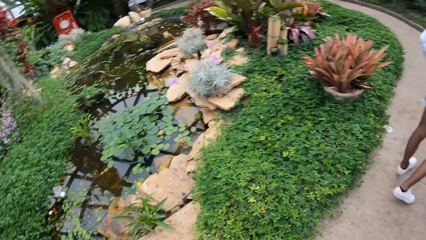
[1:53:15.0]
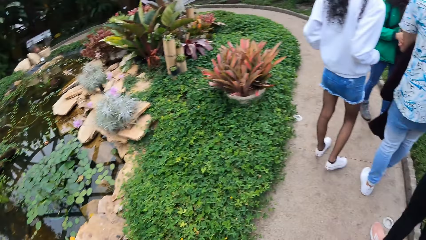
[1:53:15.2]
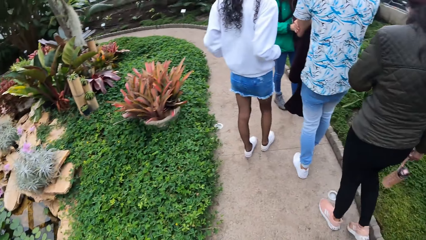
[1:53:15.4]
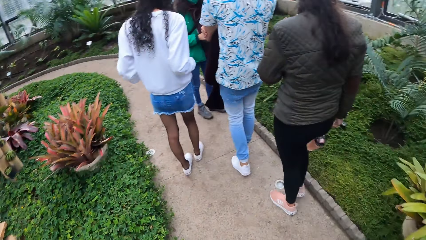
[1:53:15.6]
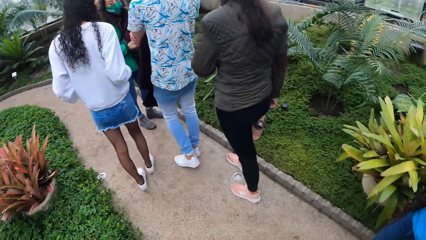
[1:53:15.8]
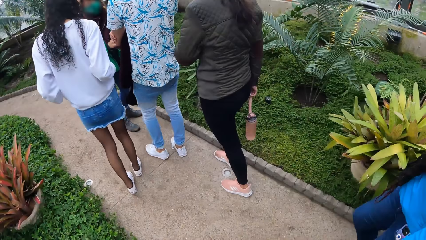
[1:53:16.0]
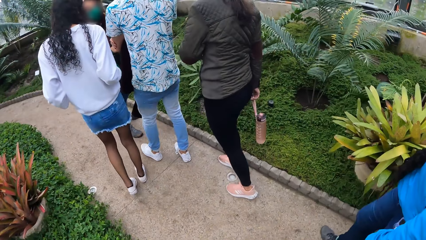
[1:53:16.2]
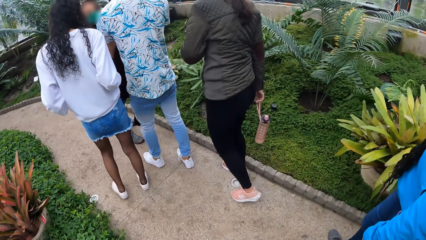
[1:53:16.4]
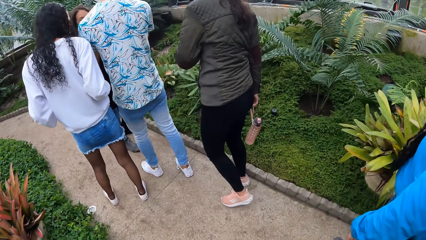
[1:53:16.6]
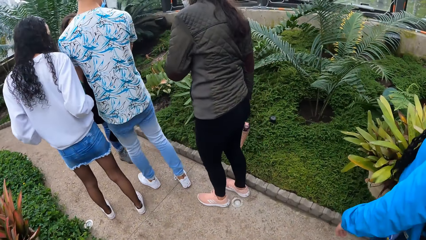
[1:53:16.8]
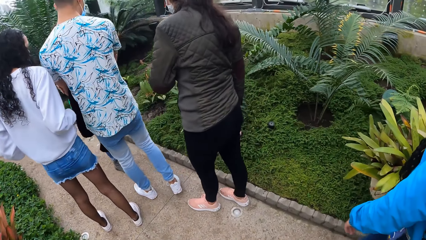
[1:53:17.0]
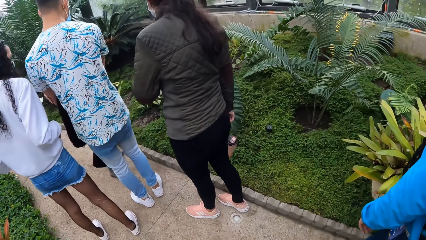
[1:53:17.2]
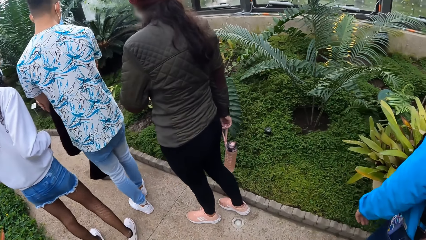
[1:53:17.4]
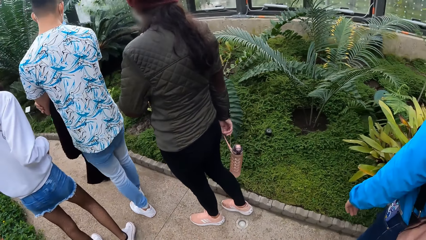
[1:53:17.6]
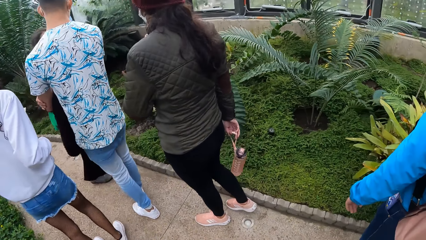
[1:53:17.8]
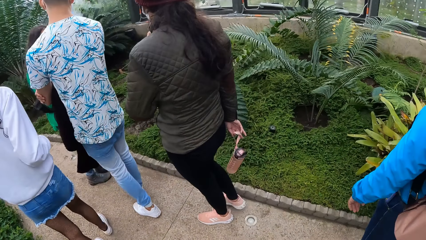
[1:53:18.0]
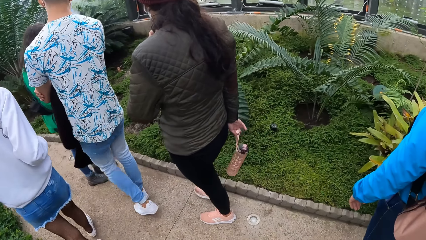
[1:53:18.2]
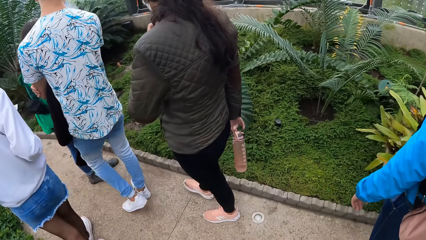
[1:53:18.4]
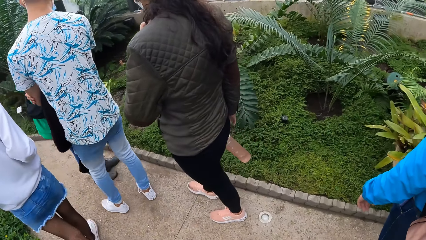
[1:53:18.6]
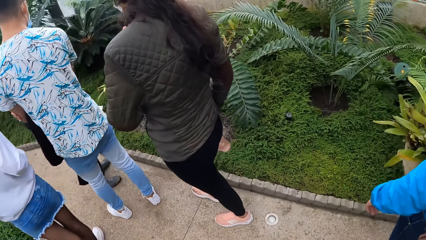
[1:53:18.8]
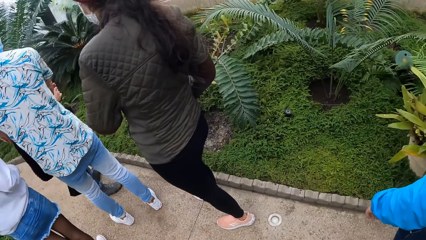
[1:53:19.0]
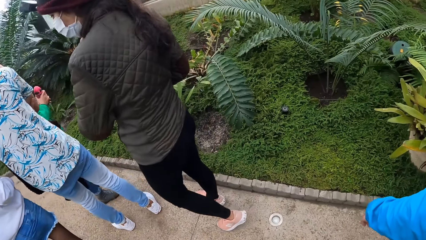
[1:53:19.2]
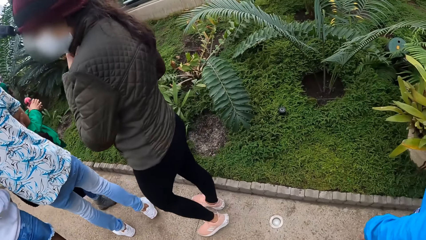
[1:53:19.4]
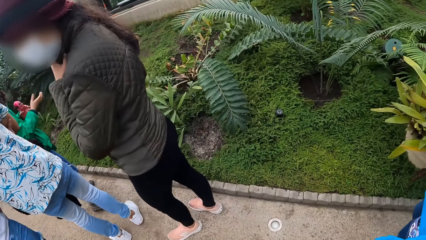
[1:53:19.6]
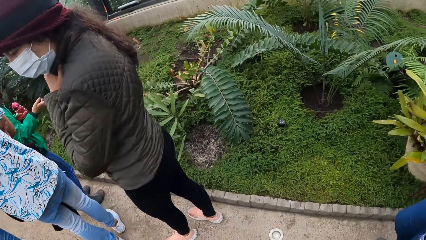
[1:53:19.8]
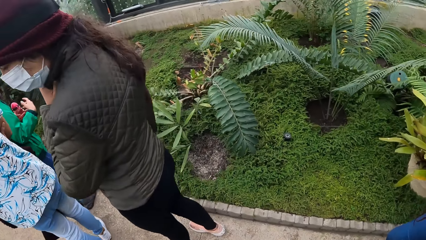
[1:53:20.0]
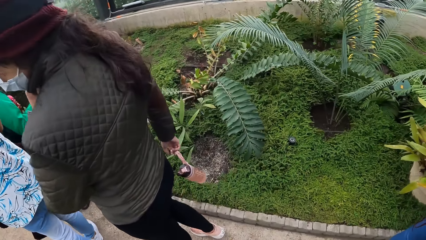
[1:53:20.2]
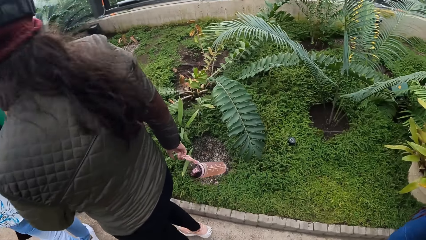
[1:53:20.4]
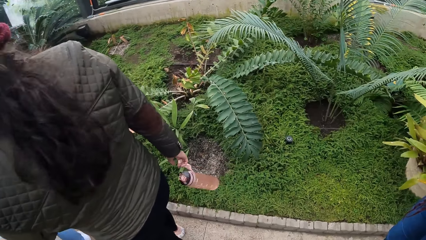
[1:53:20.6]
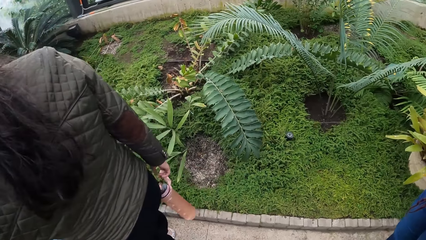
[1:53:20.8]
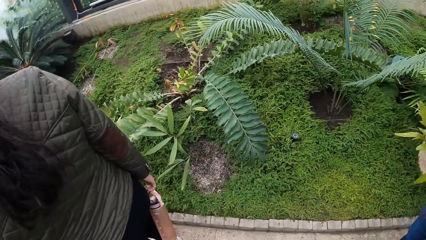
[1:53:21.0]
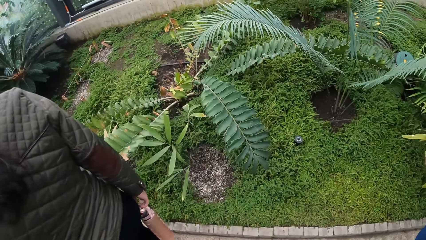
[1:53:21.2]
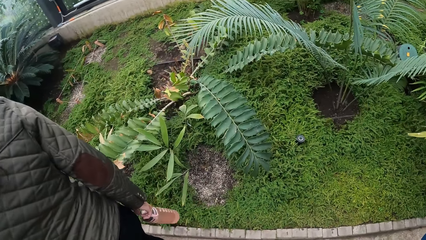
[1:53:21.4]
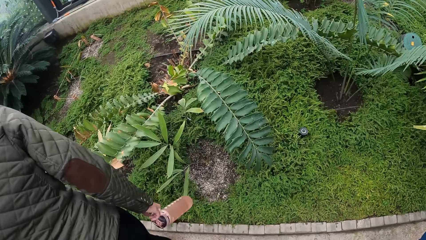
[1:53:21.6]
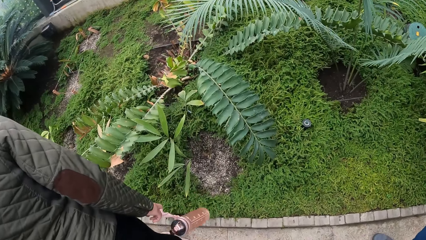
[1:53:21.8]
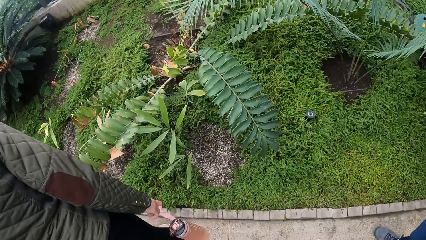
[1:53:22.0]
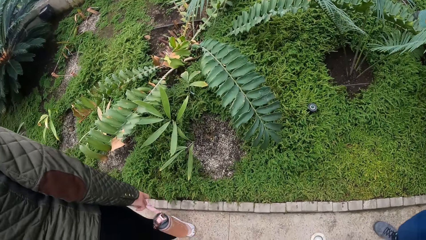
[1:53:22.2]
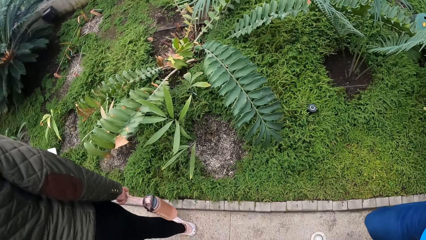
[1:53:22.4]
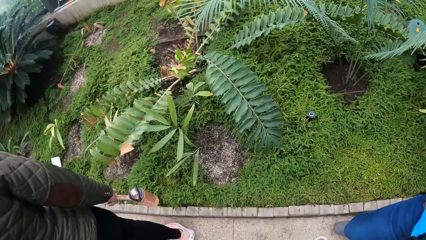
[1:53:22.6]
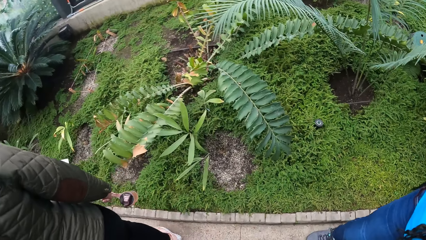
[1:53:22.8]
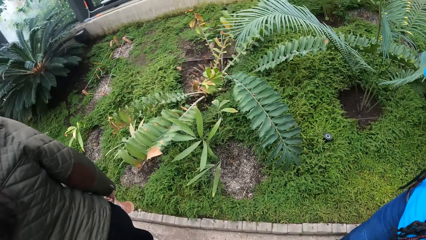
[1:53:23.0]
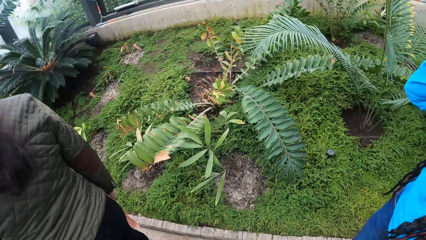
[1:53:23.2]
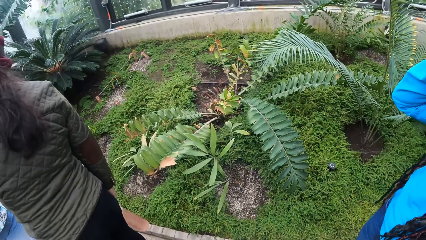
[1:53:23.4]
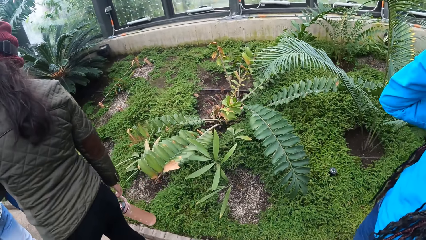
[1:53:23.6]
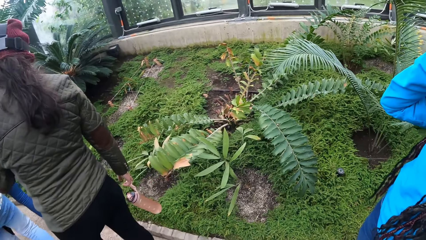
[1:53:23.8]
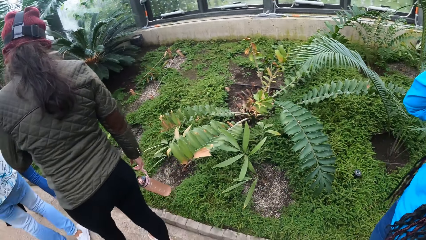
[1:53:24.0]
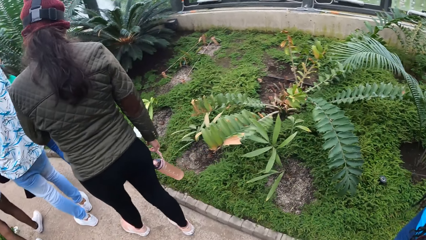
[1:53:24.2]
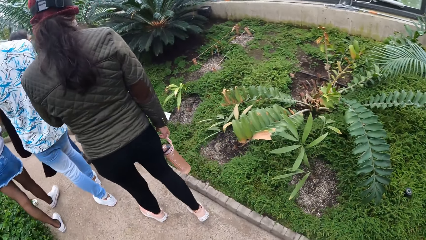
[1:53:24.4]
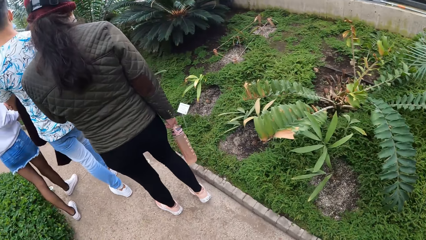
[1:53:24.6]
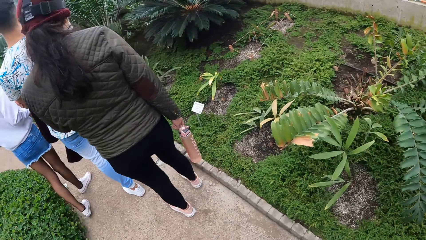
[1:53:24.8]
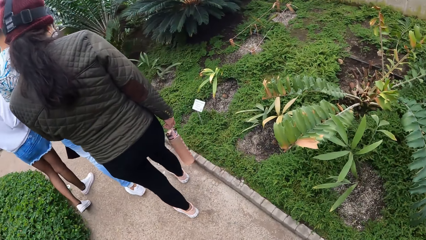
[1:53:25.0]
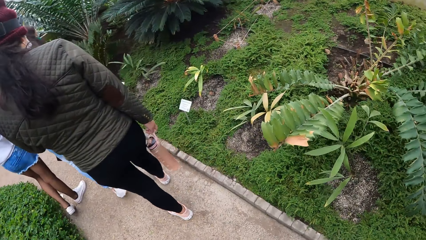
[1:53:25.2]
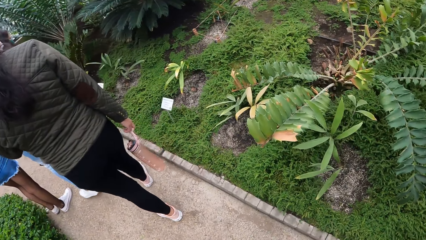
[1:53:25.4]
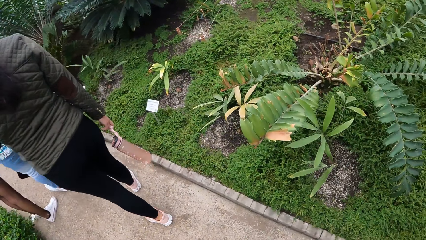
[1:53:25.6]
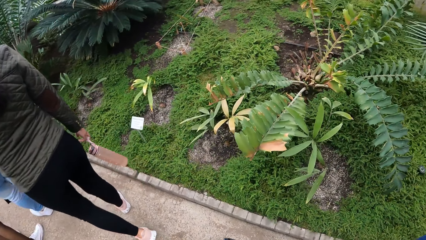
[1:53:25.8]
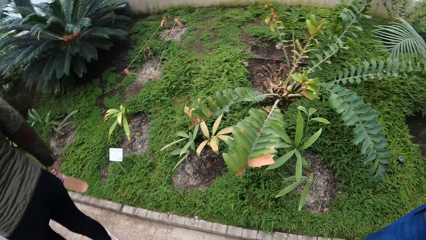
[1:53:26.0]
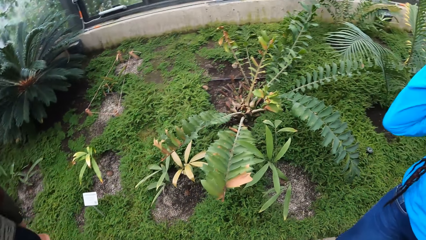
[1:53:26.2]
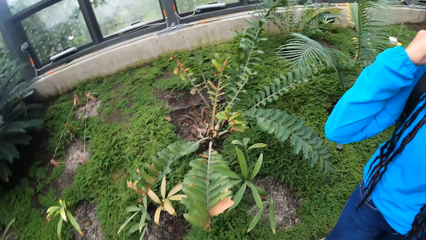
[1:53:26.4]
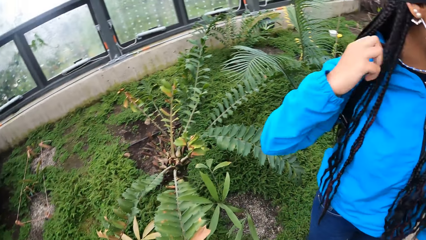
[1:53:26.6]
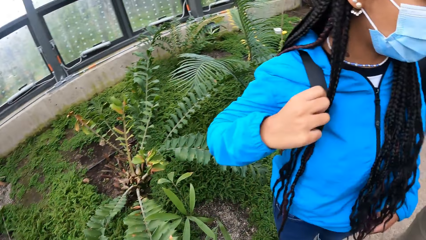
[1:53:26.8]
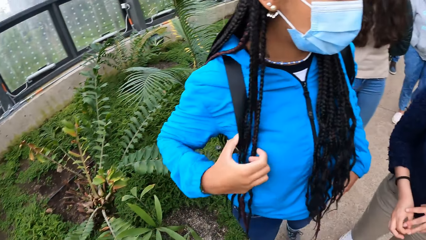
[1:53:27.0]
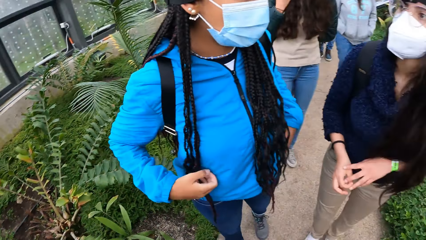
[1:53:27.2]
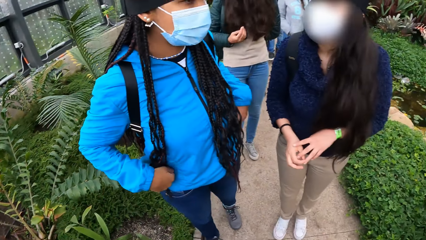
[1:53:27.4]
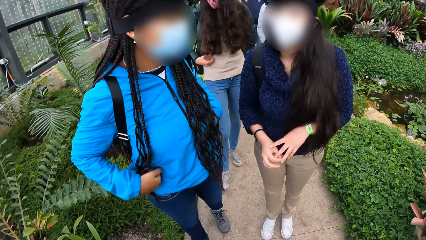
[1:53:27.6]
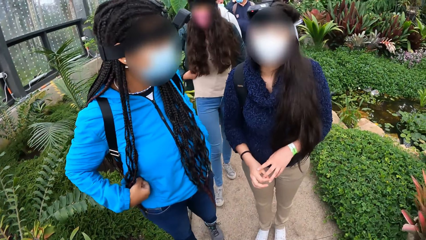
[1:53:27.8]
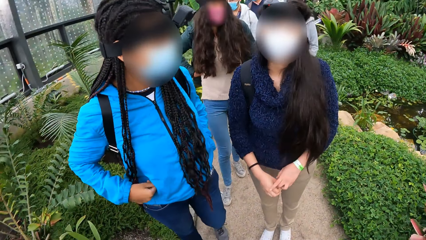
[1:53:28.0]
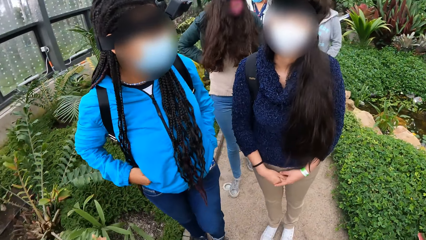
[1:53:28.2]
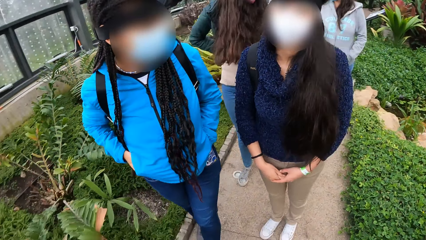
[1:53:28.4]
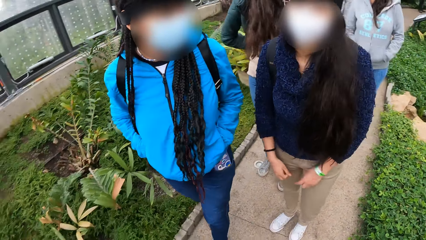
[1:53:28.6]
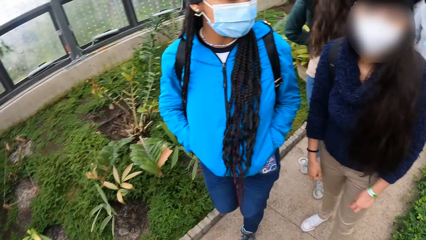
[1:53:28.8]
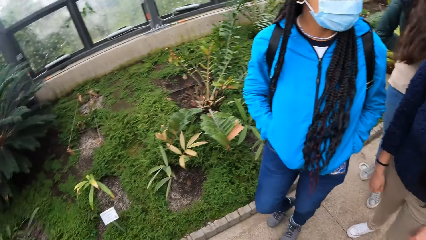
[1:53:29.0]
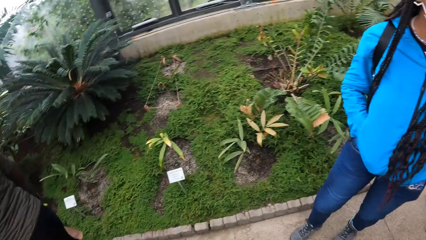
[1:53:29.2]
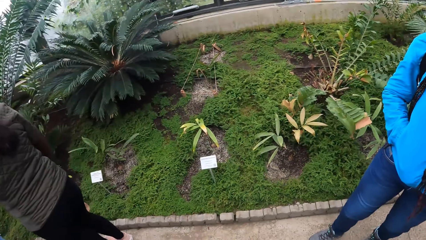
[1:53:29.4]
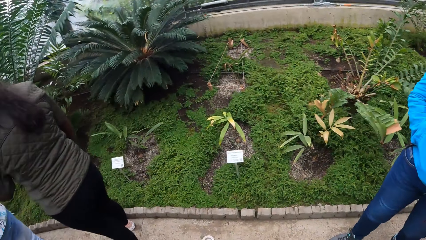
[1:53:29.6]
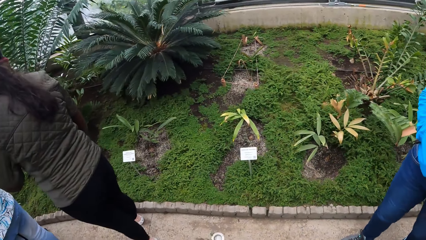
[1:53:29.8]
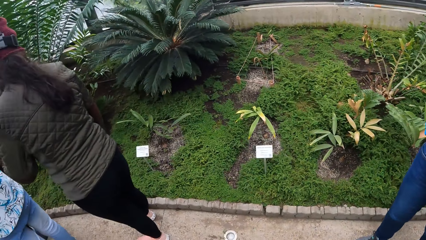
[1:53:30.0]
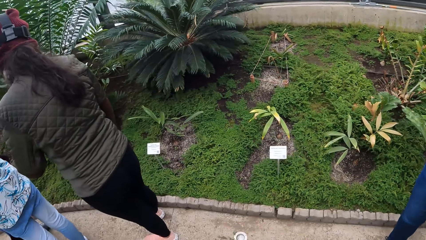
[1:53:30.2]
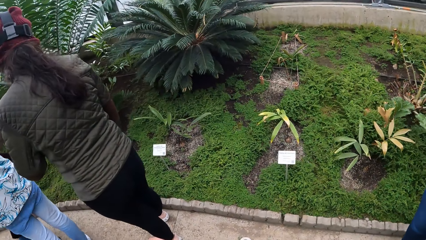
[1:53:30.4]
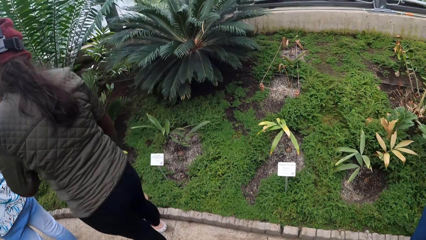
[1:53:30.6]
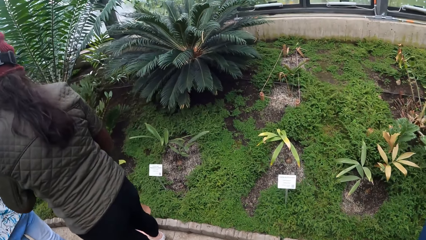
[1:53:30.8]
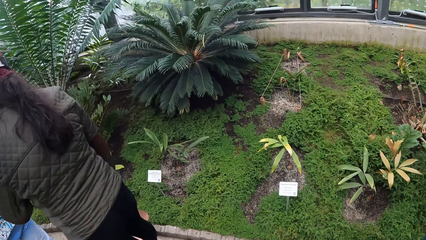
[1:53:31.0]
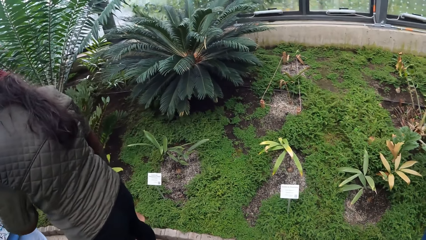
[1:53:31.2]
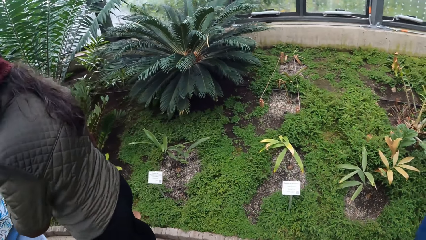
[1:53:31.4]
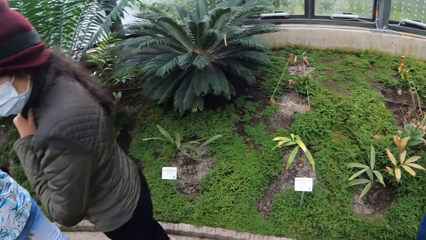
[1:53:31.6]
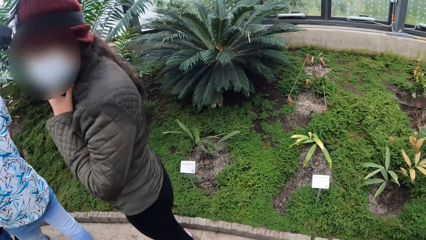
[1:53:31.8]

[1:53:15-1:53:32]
The camera wearer walks around. They look around.
